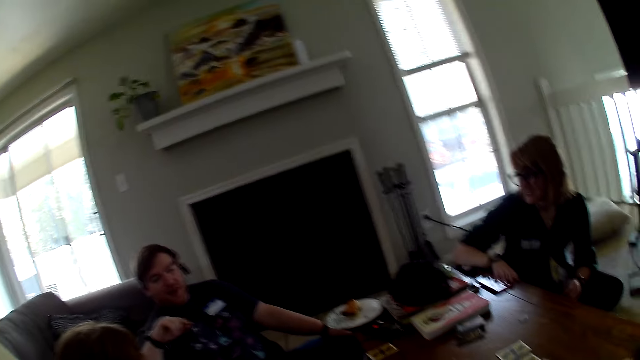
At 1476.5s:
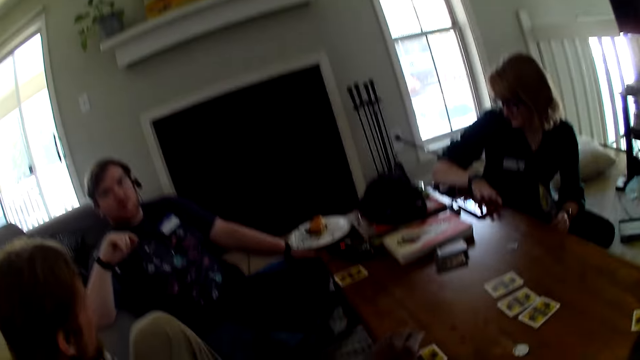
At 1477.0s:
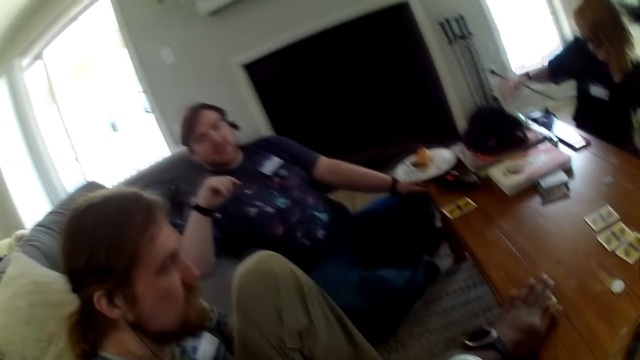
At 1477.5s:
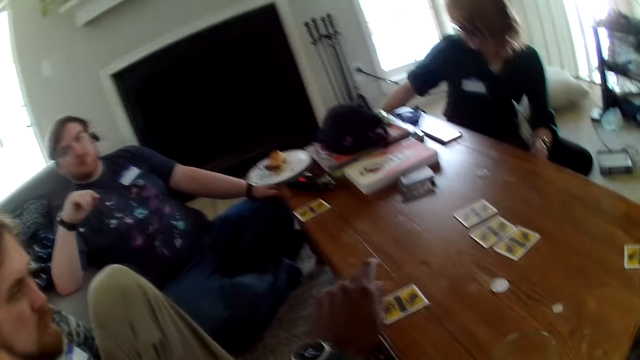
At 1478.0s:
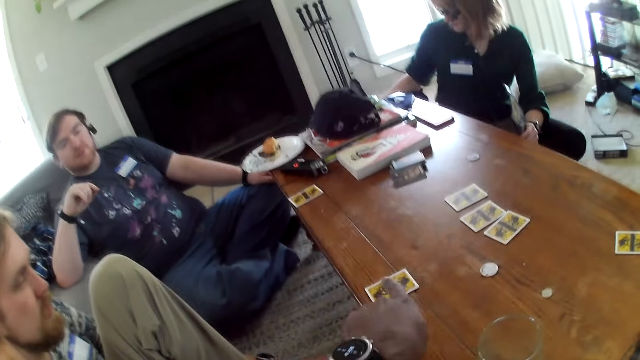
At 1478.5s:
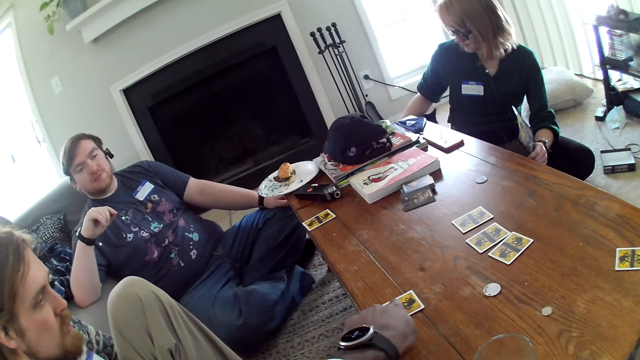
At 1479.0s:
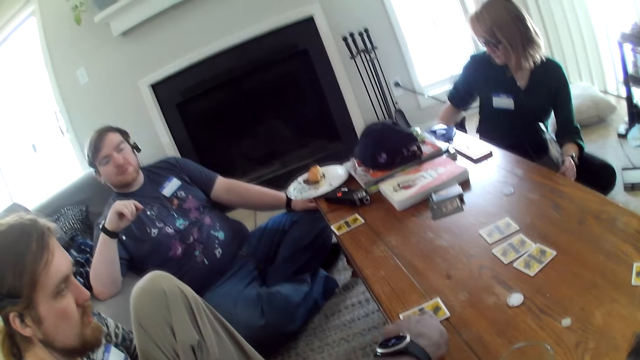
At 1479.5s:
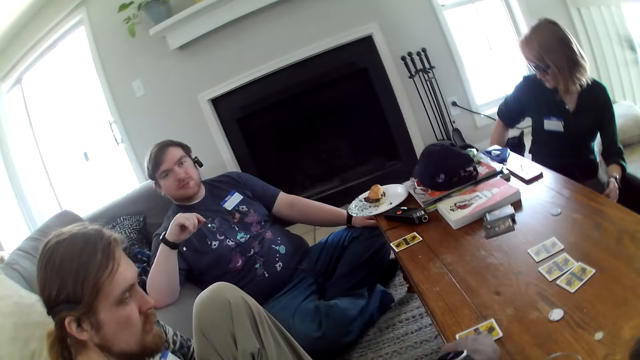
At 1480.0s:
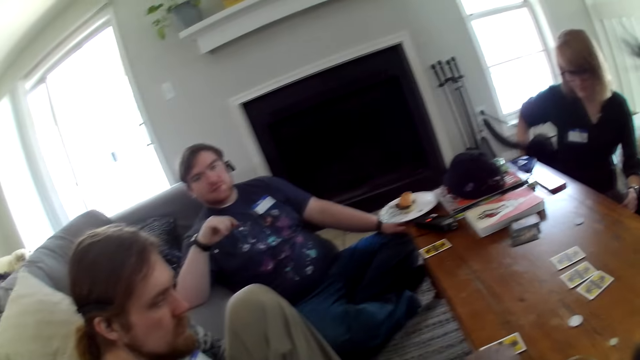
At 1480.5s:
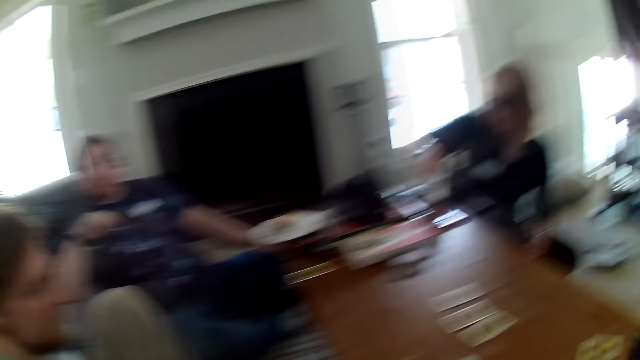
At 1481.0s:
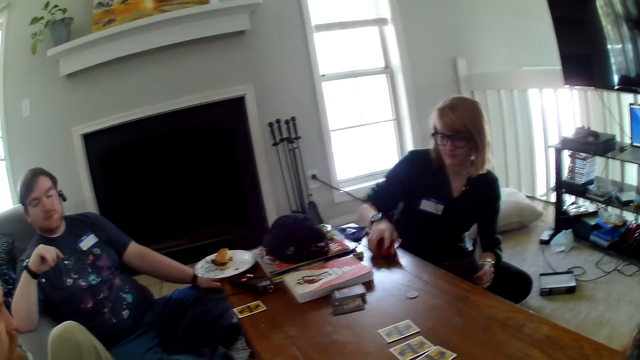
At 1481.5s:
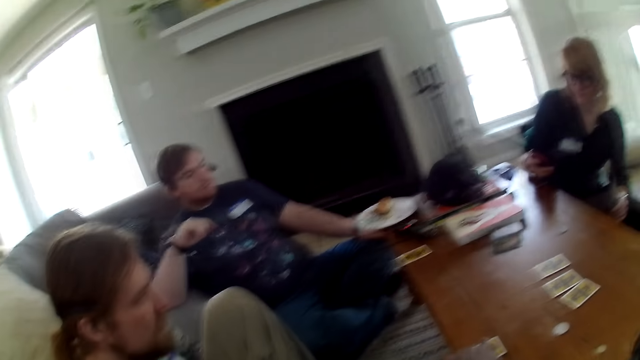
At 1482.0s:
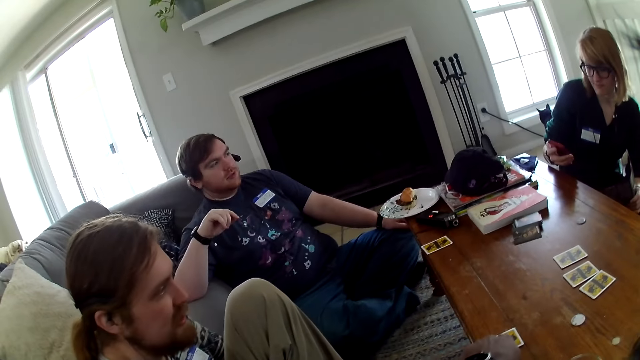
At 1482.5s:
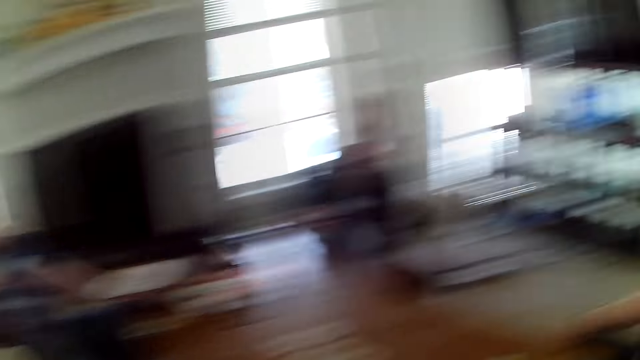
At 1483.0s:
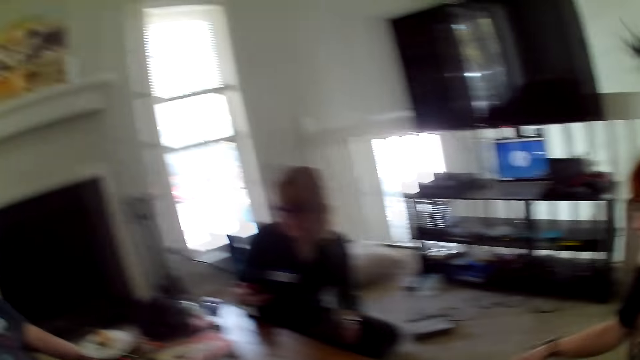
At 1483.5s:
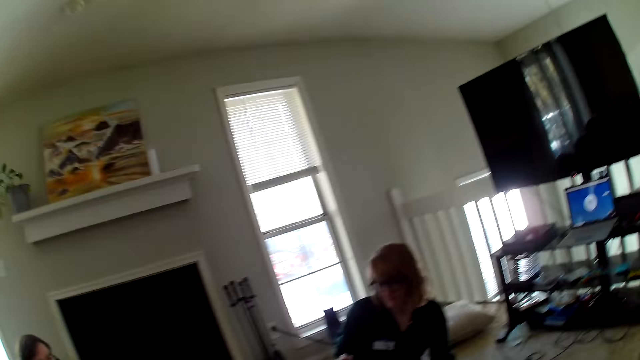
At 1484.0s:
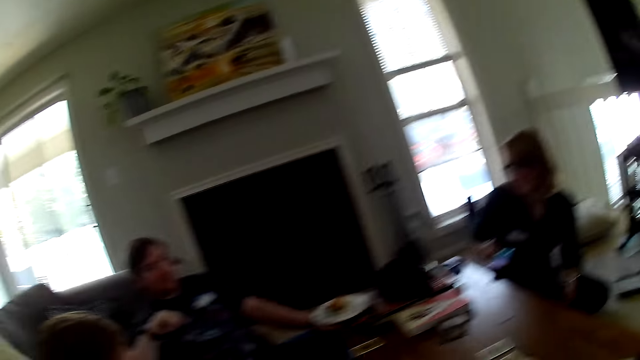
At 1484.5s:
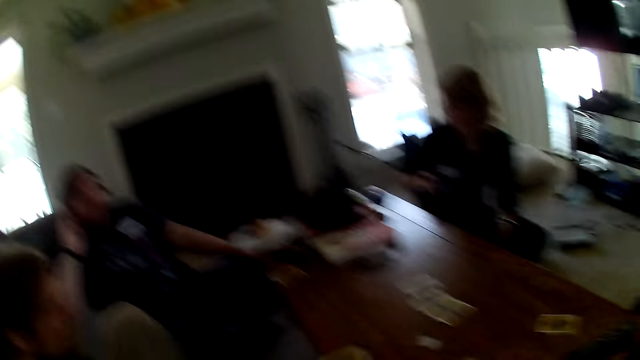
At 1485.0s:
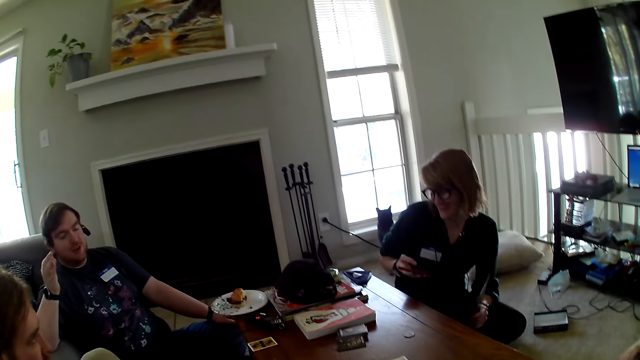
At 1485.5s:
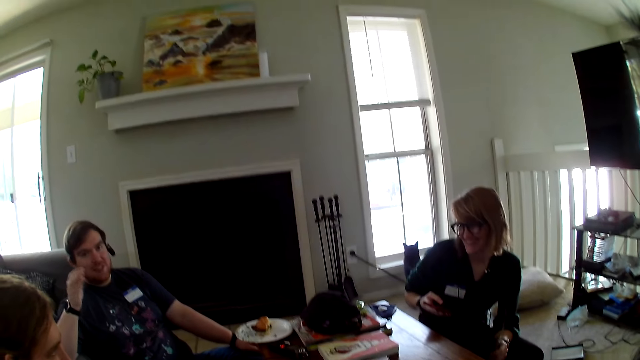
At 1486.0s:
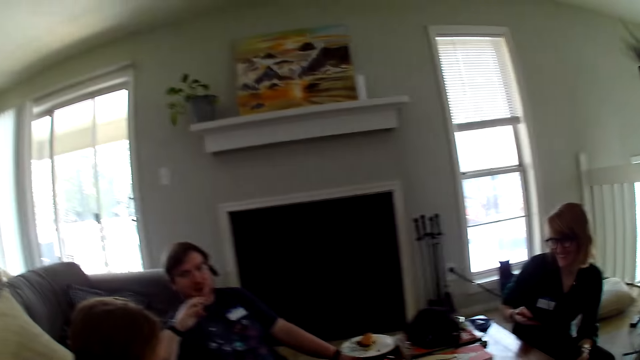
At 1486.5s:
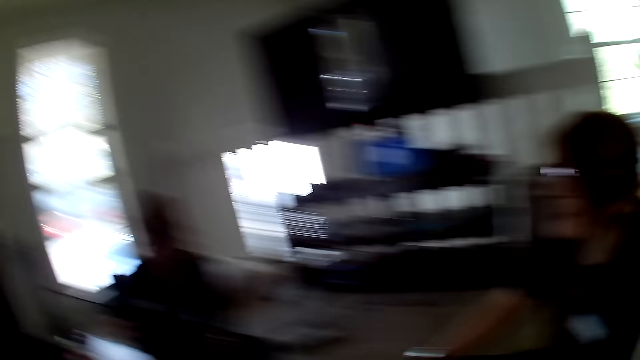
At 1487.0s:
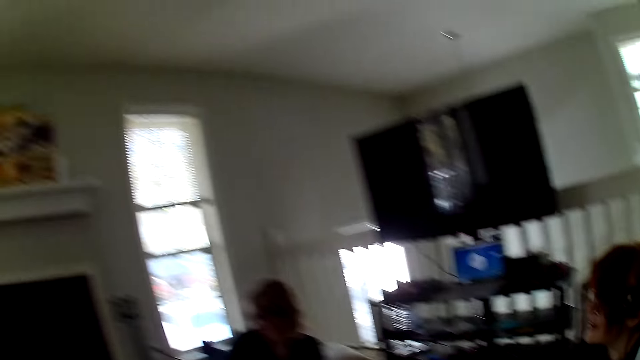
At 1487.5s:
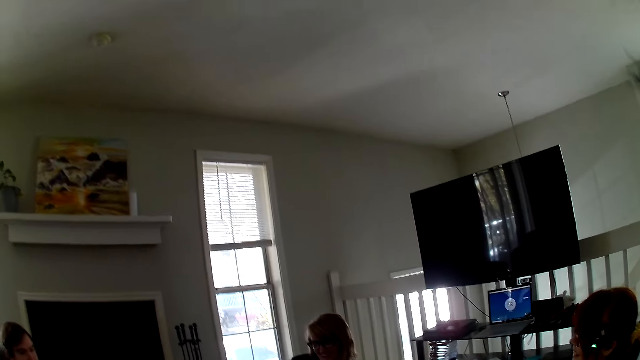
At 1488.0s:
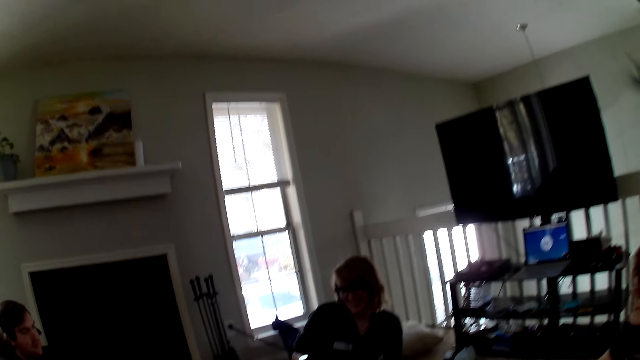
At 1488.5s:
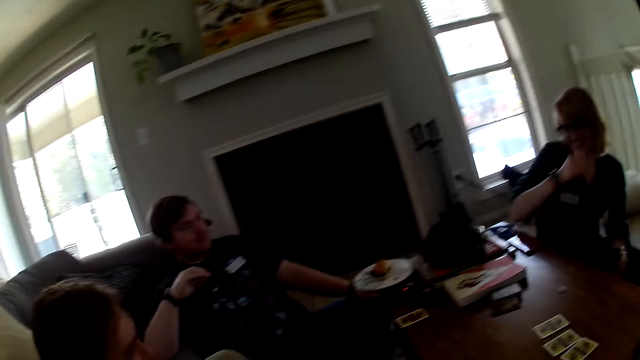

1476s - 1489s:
A woman moves the hand. The camera wearer points at the card on the table. The woman picks up the phone and operates the phone. A man talks to the camera wearer.

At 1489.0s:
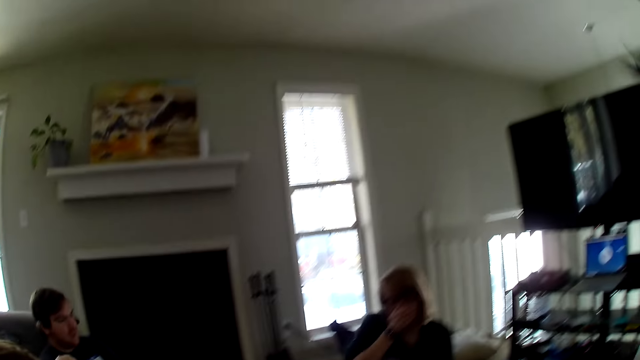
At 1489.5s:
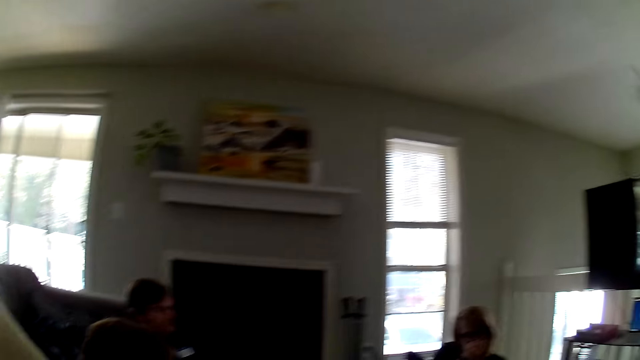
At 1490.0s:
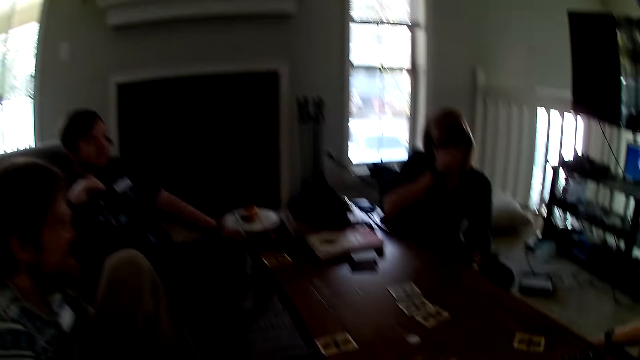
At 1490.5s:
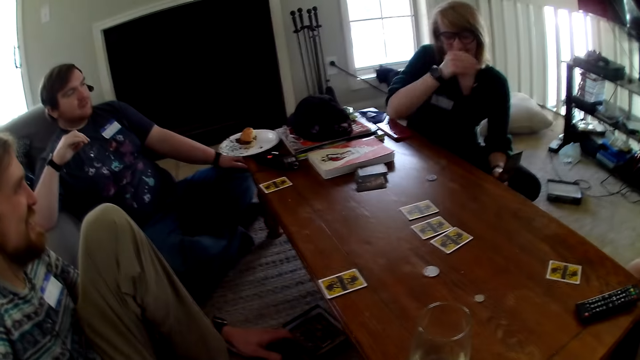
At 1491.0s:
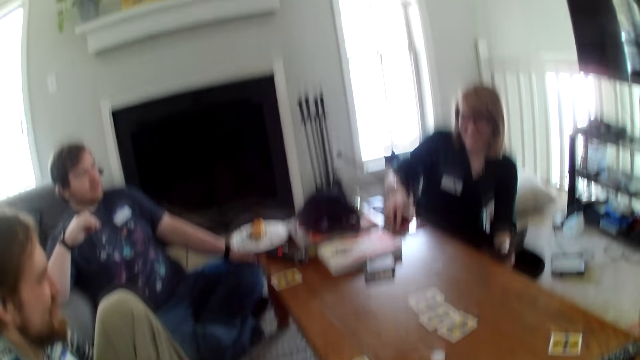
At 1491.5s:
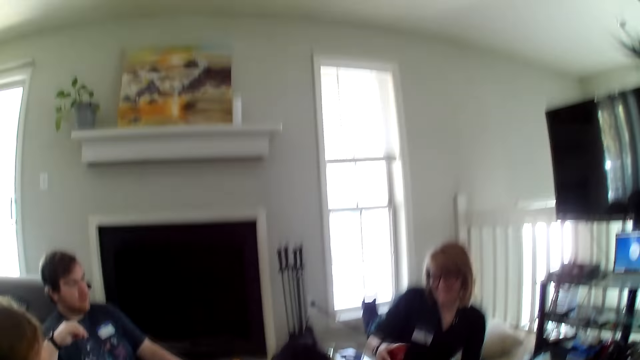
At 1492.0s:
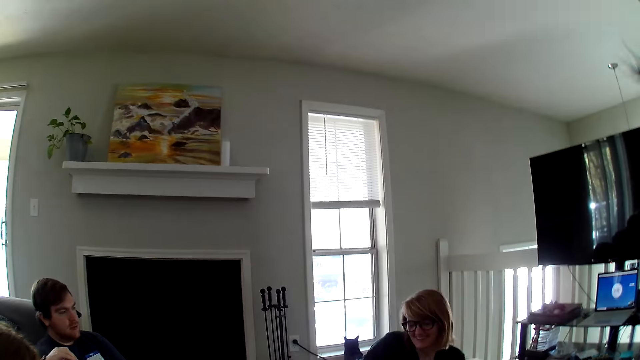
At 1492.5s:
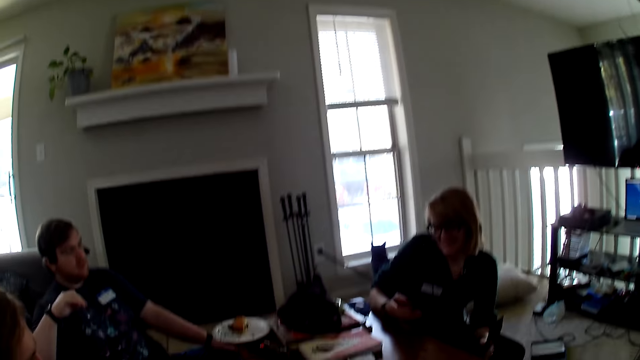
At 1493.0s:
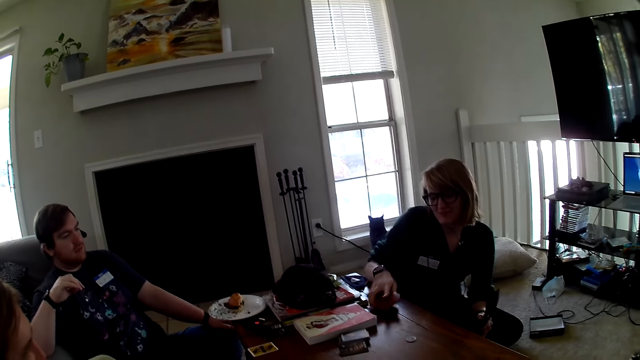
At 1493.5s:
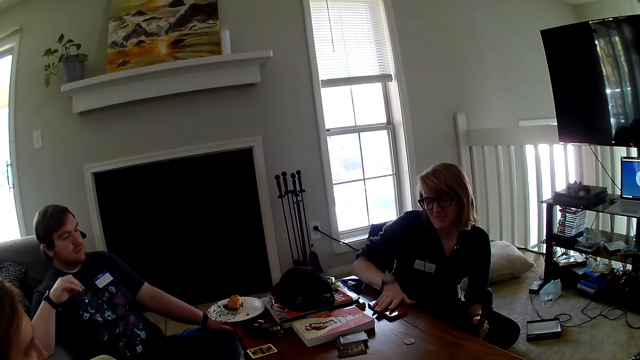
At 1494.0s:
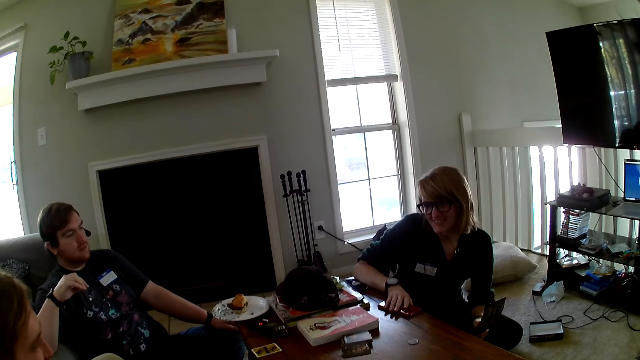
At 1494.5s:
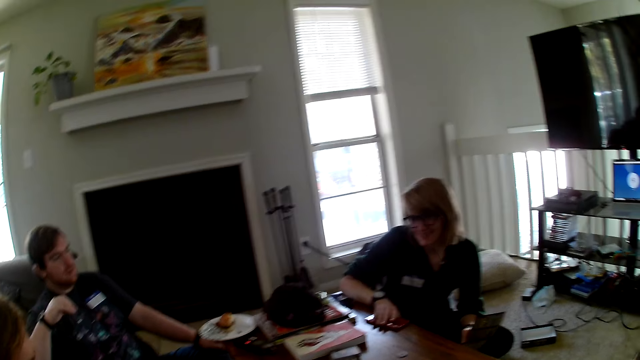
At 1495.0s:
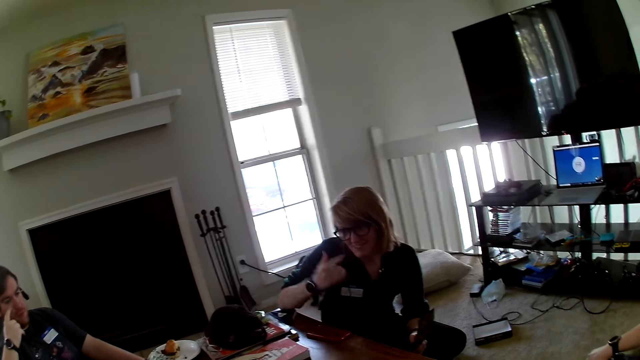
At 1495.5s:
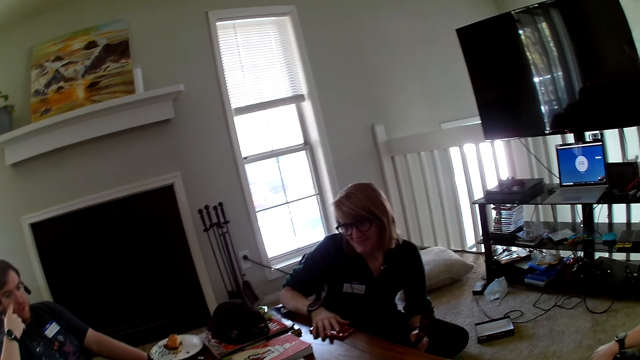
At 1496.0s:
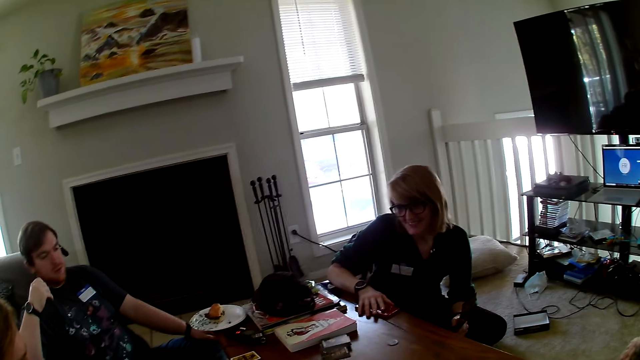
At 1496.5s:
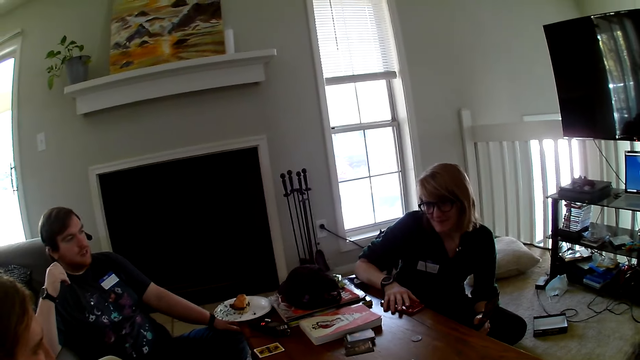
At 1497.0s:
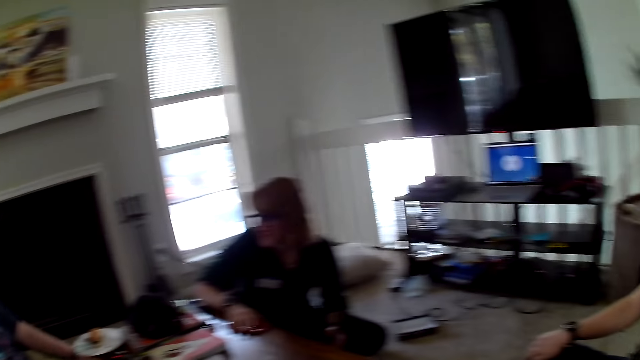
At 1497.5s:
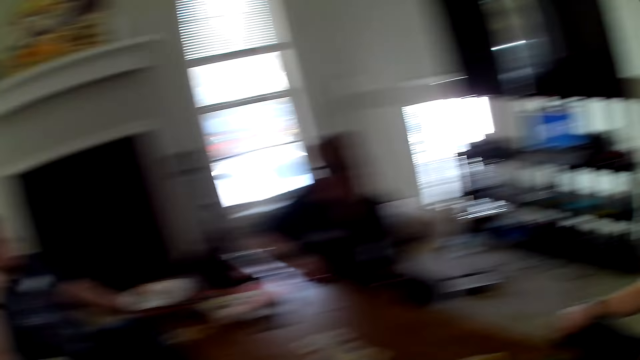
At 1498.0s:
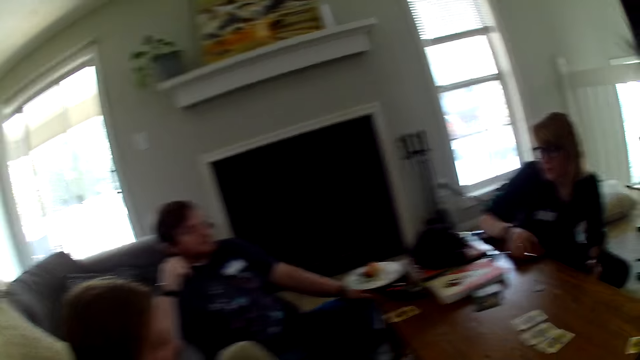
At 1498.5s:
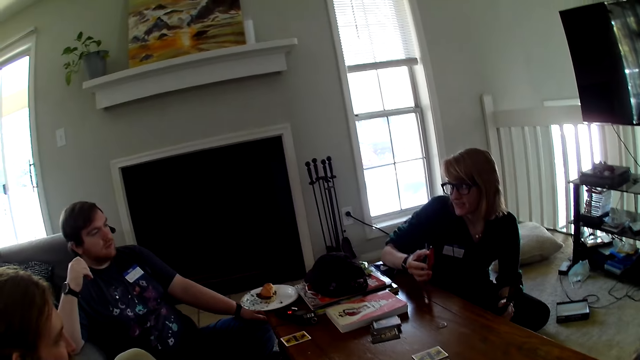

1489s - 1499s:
A woman picks up the phone from the table, looks at the phone, and places the phone on the table. The woman moves the hand.
